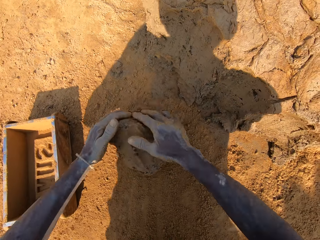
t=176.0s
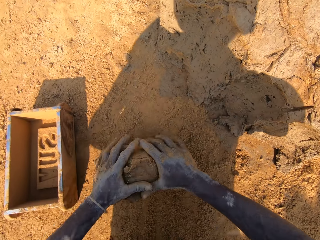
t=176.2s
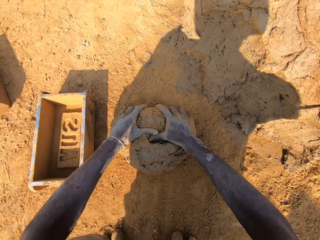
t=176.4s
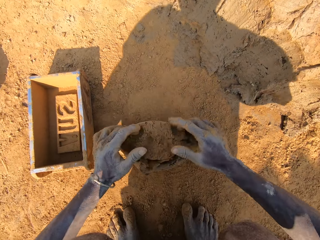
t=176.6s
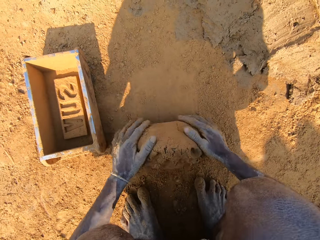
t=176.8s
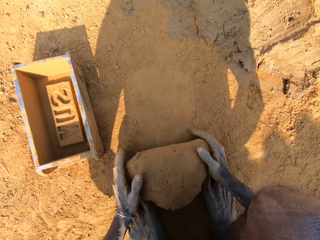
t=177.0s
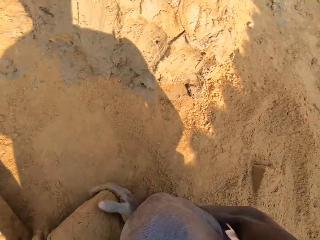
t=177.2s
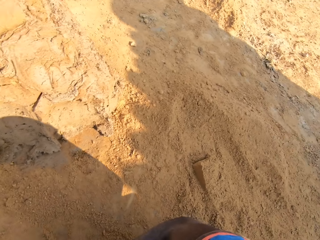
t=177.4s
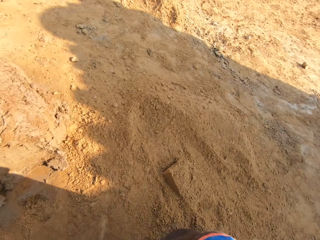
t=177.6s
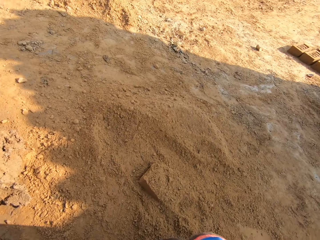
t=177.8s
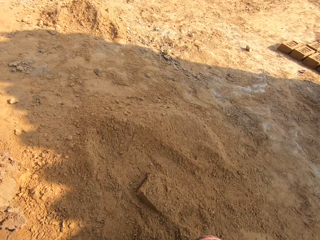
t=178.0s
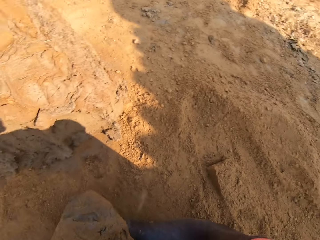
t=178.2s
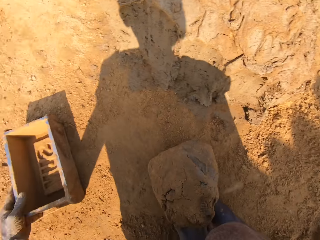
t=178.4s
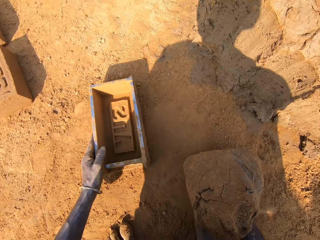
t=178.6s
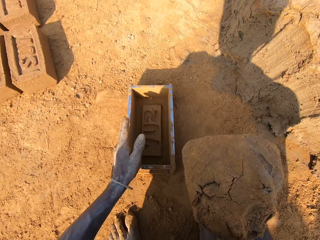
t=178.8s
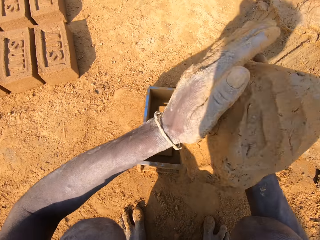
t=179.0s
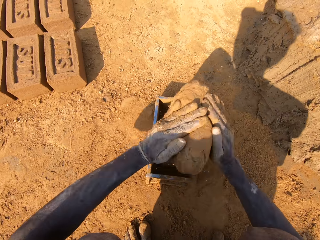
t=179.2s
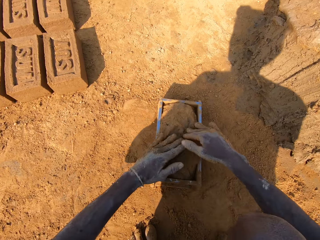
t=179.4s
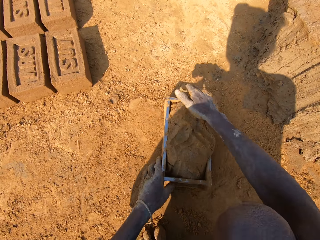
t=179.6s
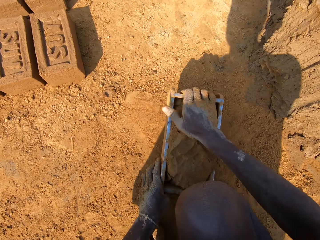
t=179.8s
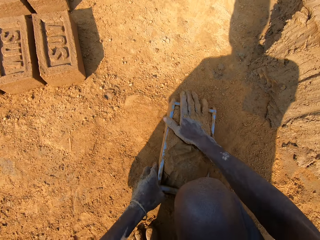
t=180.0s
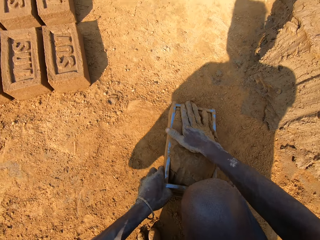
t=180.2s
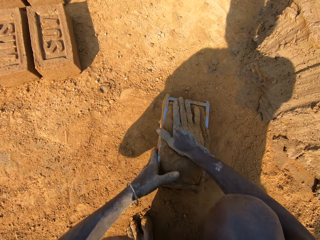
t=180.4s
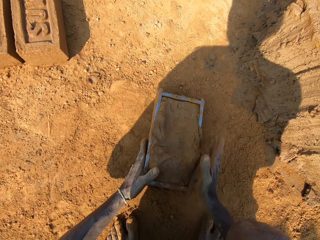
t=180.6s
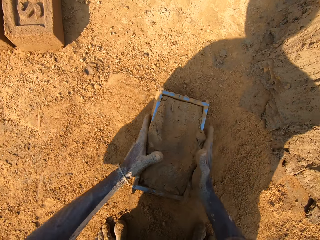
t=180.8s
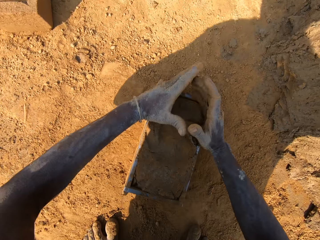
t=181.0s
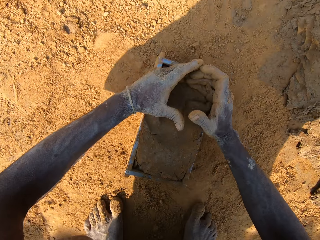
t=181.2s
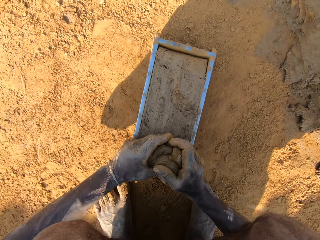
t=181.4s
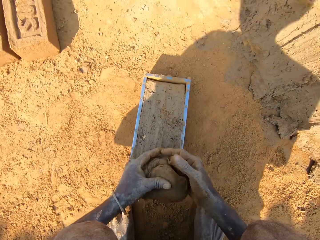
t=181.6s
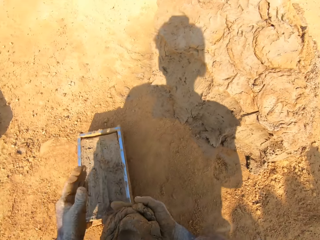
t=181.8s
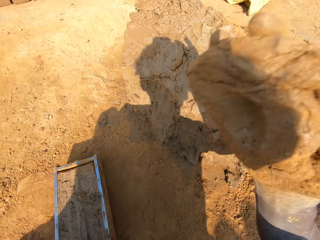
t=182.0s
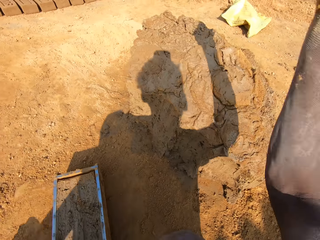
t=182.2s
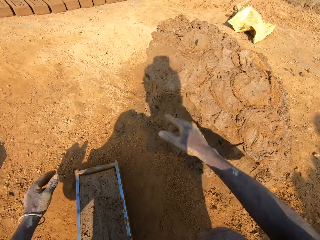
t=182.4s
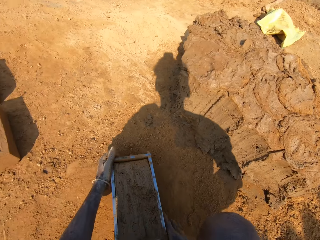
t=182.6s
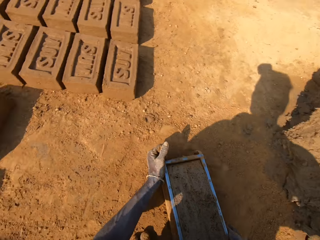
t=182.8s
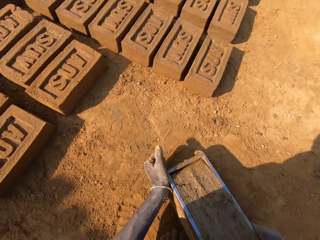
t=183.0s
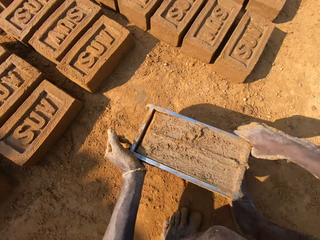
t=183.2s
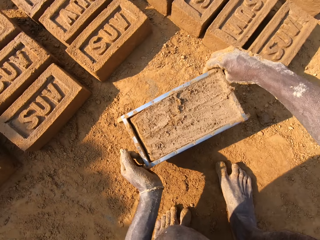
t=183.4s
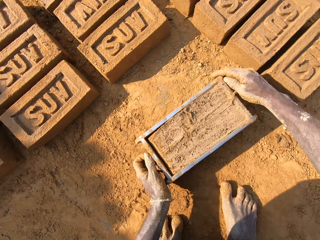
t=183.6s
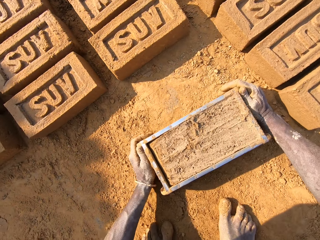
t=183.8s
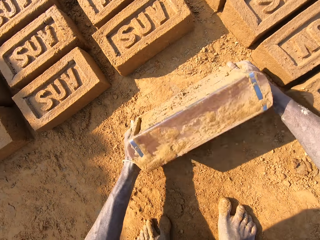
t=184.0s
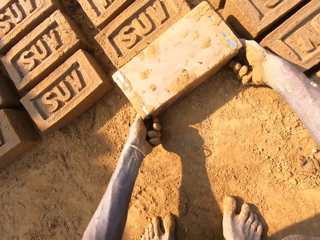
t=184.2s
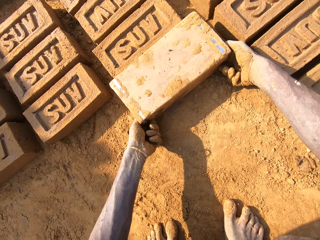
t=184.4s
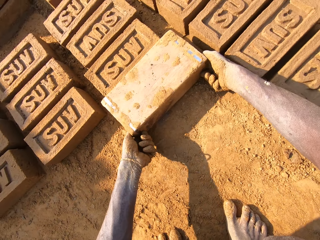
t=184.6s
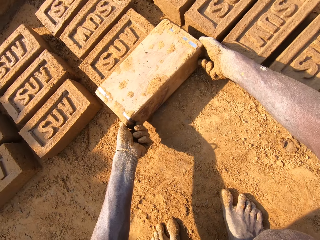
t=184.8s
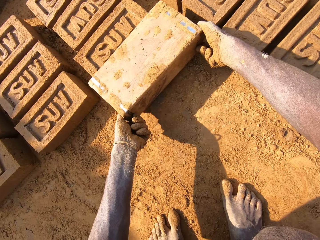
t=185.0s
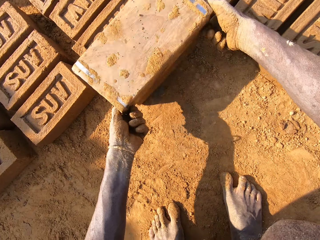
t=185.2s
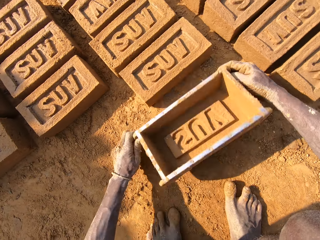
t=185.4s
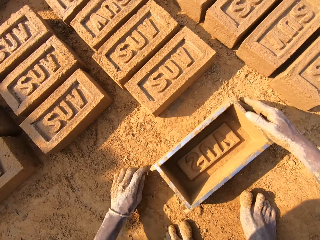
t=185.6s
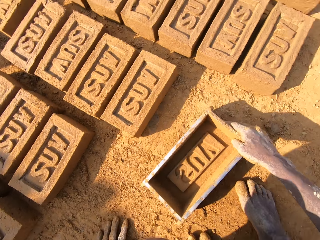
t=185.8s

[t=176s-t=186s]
The camera wearer molds clay on the ground. They look around. They move a molding box or brick mold near. They put clay in the brick mold. They take extra clay from the molding box. They cut the clay. They put the clay on the heap of clay. They carry the molding box. They pick up the brick mold on the ground. They put a brick on the ground. They pour out clay from the molding box.

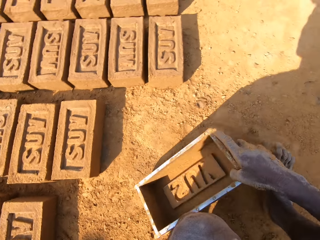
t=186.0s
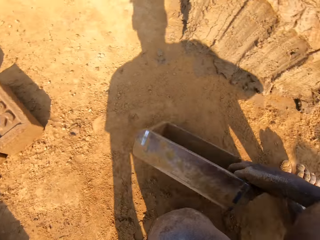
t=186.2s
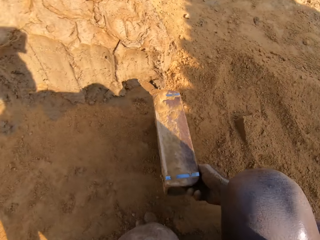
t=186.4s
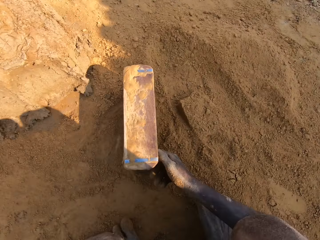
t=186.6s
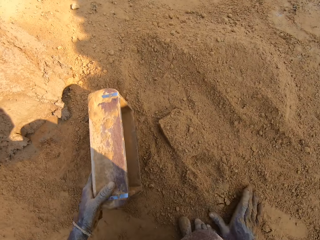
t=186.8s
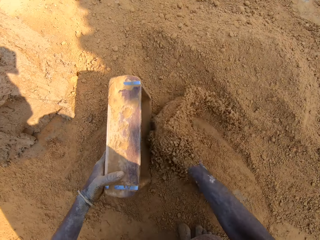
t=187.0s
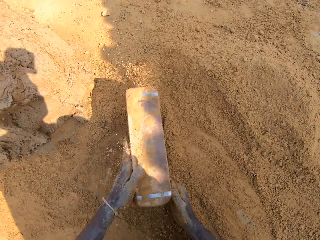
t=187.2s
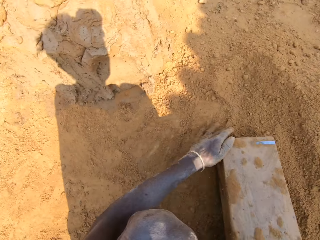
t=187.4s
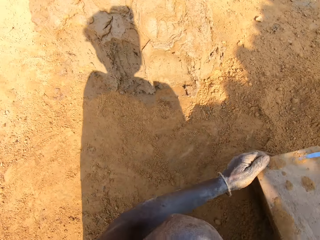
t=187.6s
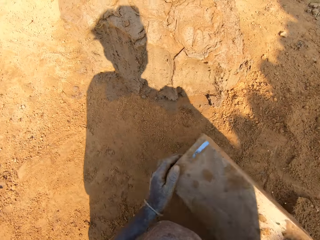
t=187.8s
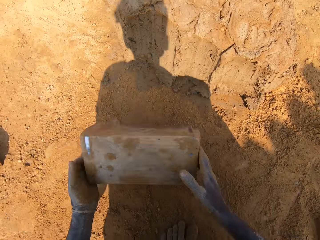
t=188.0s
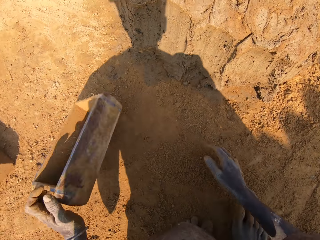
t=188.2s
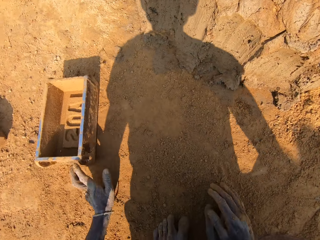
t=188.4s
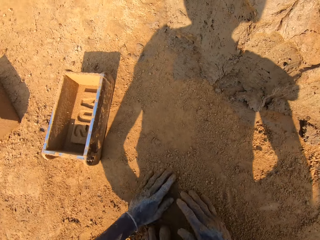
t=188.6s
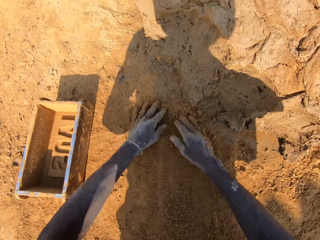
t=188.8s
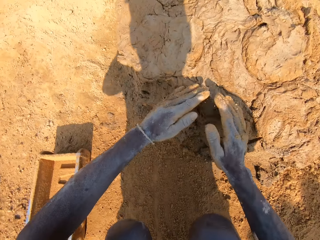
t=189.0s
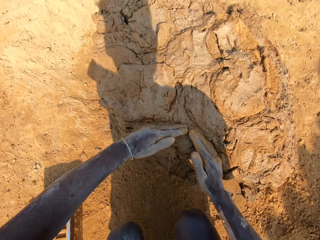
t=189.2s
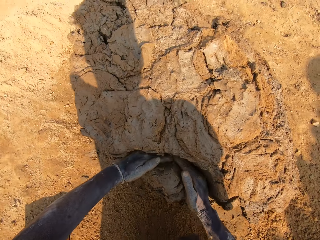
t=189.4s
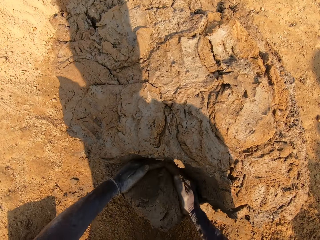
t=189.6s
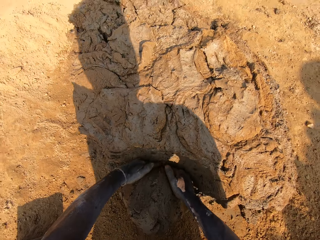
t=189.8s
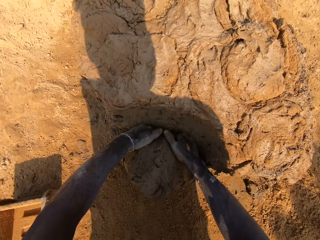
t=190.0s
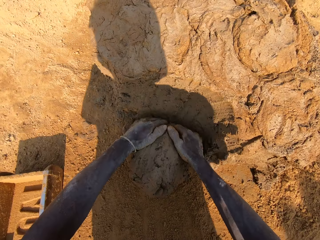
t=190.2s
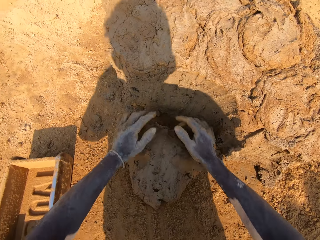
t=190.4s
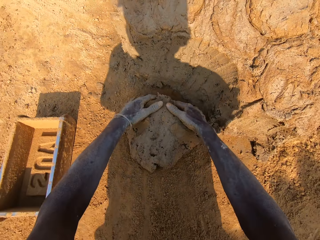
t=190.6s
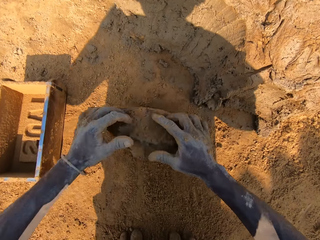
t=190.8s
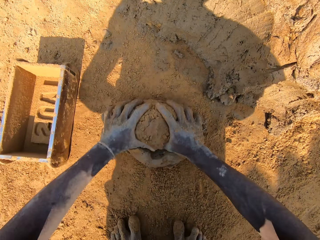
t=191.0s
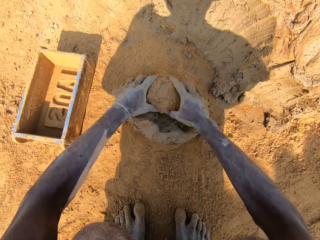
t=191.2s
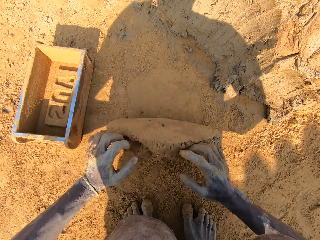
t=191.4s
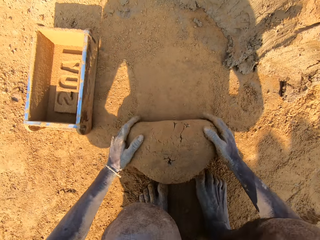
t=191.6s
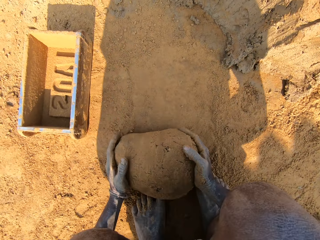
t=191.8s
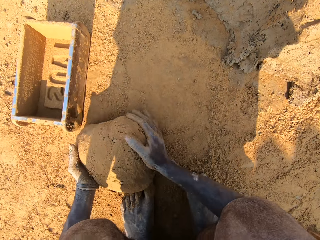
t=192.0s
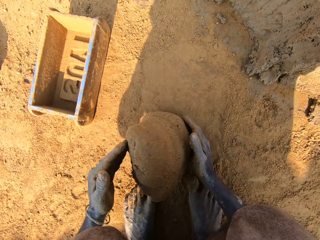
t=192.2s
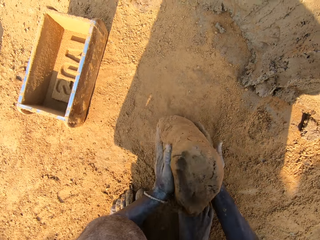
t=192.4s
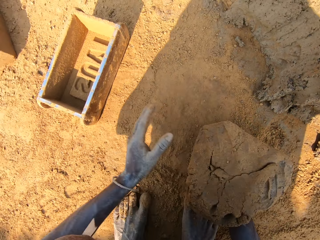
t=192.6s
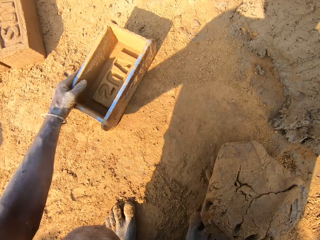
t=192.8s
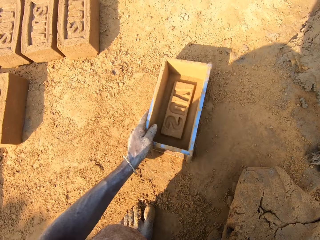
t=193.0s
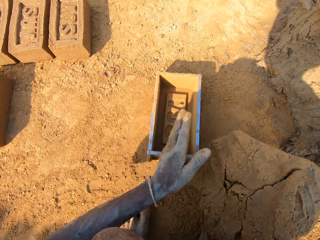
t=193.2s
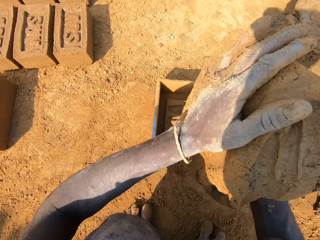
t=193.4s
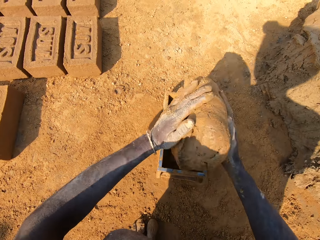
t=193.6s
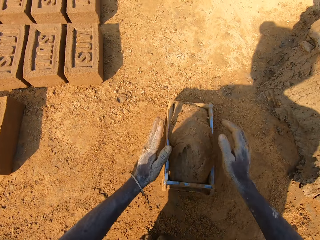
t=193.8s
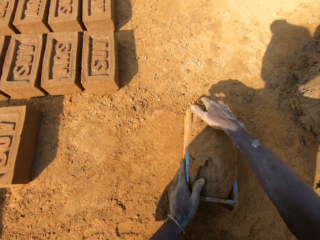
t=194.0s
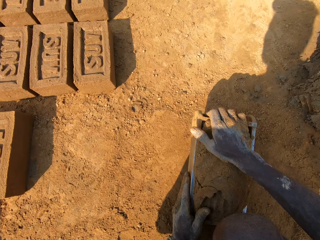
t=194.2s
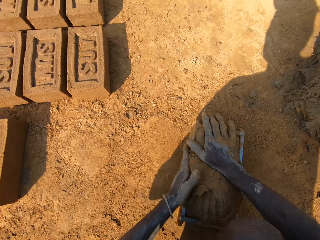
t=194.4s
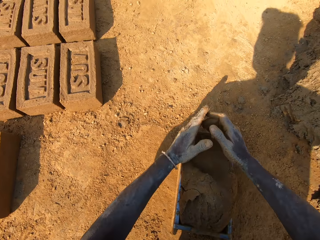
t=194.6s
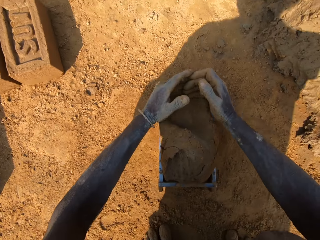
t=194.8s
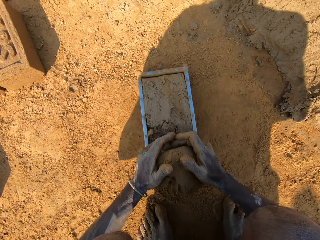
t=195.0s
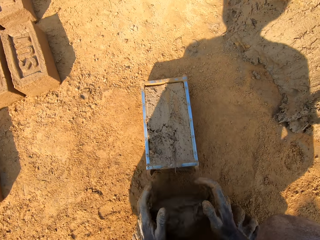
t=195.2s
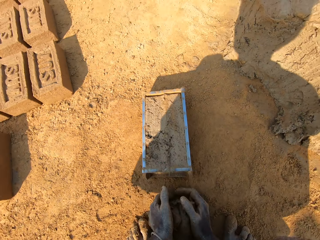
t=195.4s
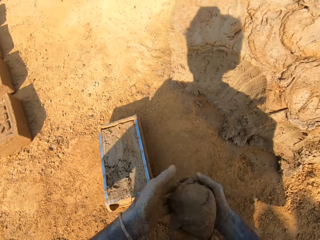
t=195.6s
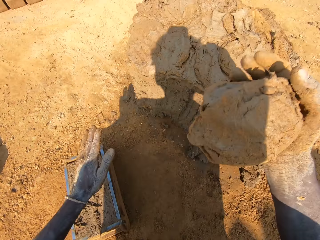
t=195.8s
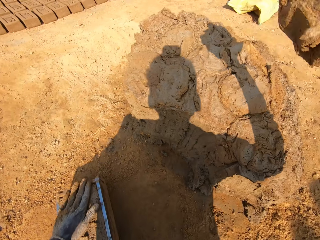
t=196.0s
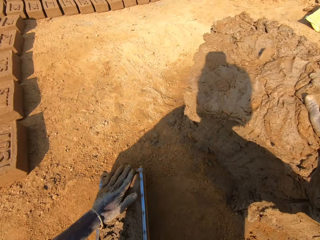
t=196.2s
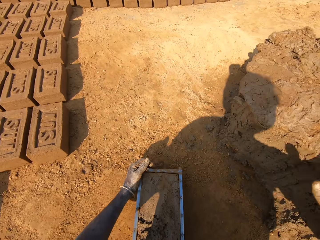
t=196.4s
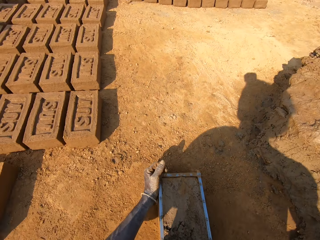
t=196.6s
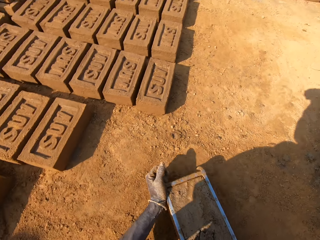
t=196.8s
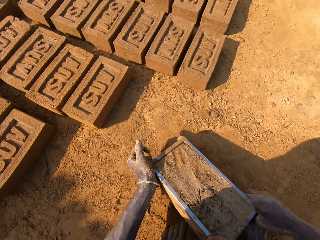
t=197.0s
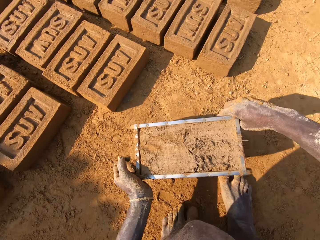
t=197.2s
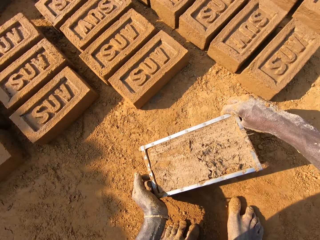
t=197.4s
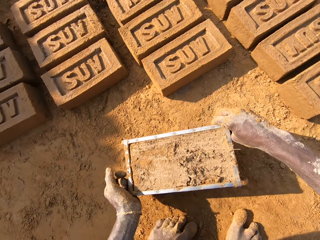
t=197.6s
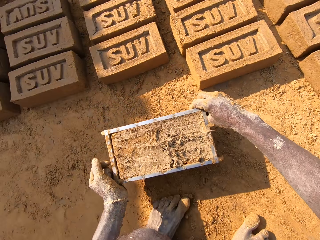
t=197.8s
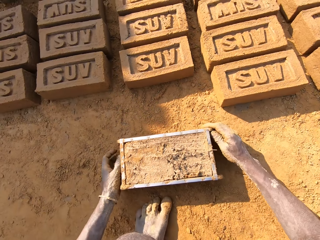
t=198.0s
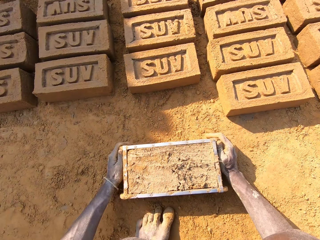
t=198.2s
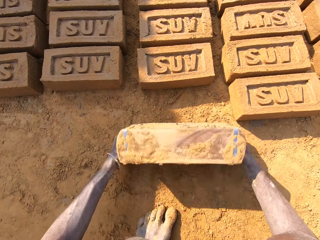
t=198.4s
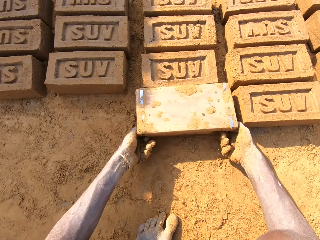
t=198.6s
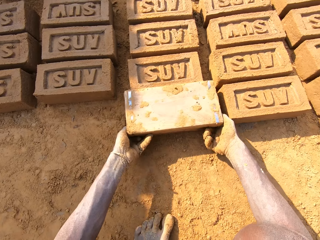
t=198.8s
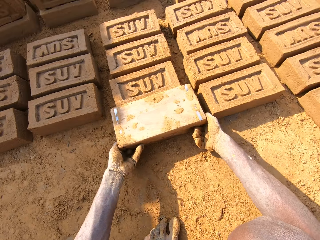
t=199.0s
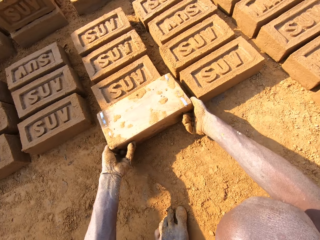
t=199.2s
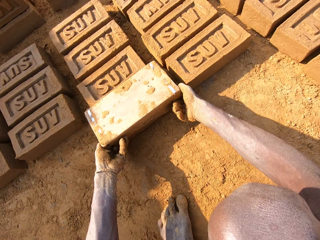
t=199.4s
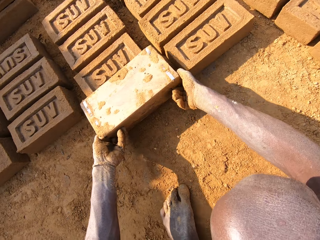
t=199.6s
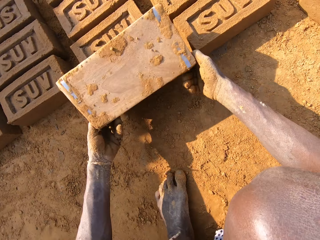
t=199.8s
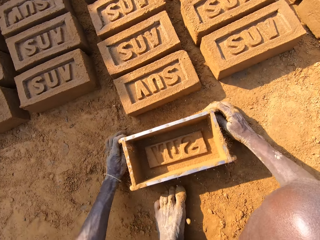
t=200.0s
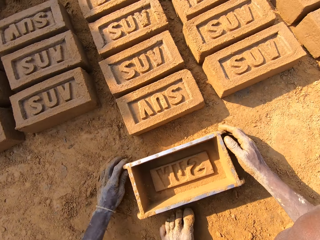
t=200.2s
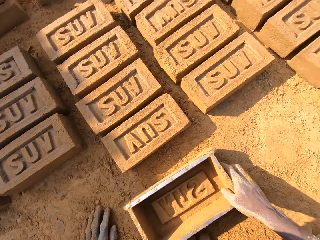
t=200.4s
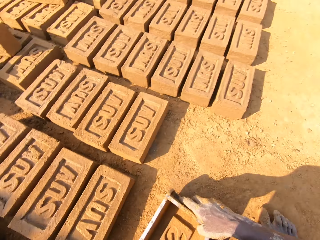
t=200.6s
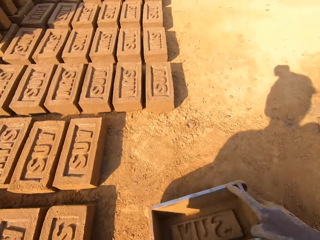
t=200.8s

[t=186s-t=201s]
The camera wearer holds a molding box or brick mold. They put sand in the brick mold. They pour the sand from the molding box on the ground. They put down the molding box. They wipe hands on the ground. They pick a chunk of clay. They cut the clay. They mold the clay on the ground. They move the molding box near. They put clay in the brick mold. They take extra clay from the molding box. They cut the clay. They throw the extra clay on a clay heap. They carry the molding box. They pick up the brick mold on the ground. They put a brick on the ground. They hold the molding box and pour out clay from the molding box.
